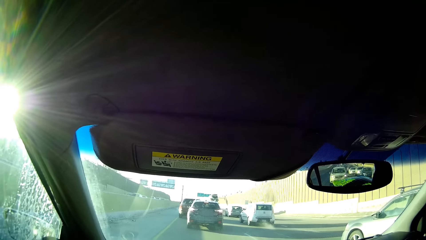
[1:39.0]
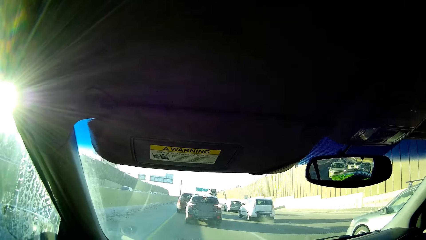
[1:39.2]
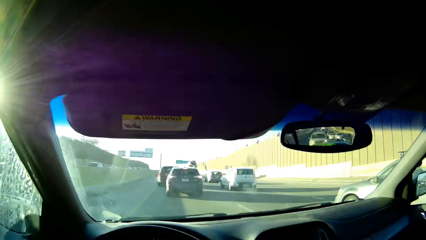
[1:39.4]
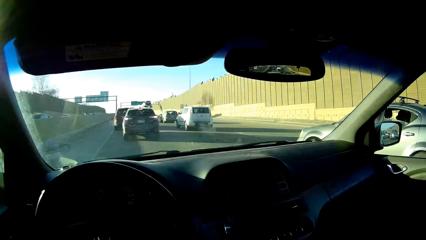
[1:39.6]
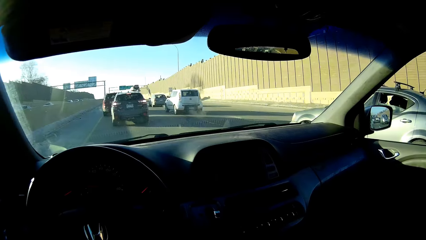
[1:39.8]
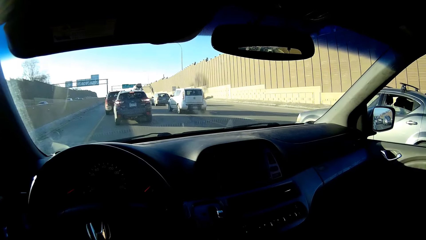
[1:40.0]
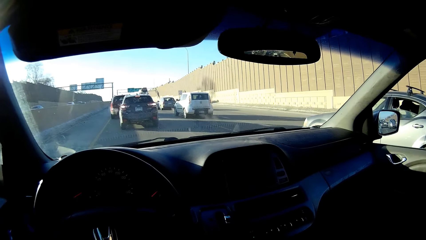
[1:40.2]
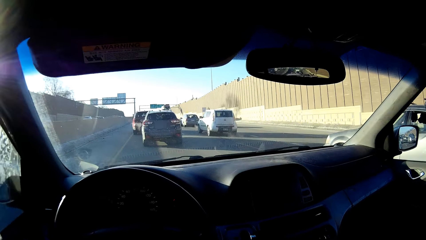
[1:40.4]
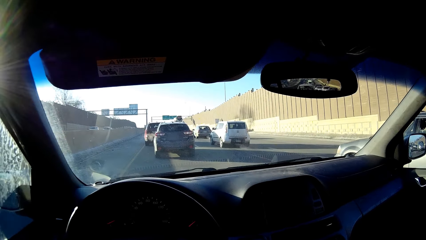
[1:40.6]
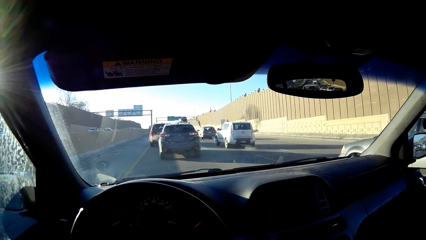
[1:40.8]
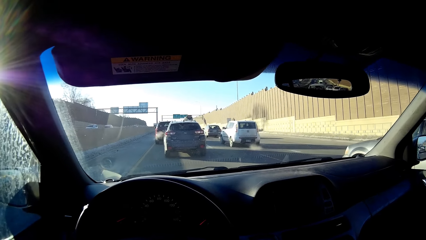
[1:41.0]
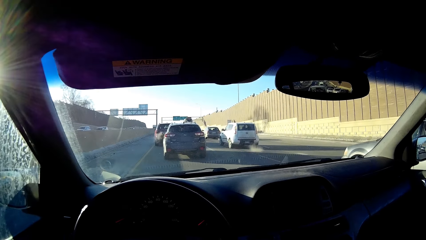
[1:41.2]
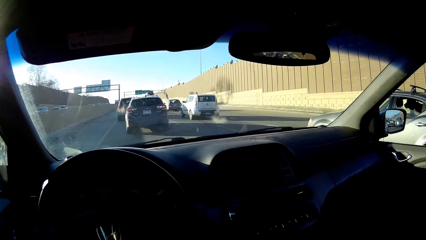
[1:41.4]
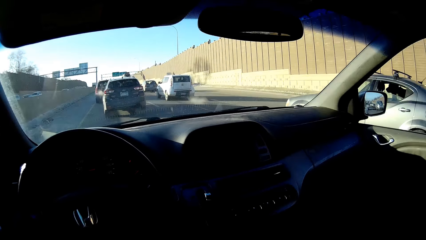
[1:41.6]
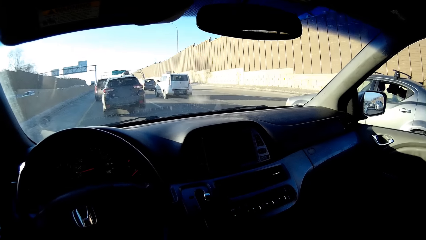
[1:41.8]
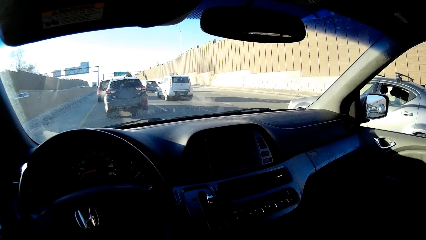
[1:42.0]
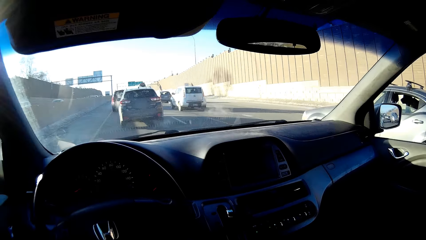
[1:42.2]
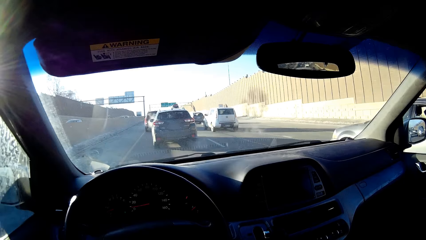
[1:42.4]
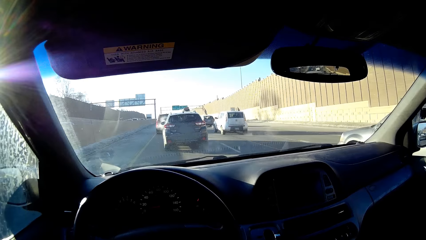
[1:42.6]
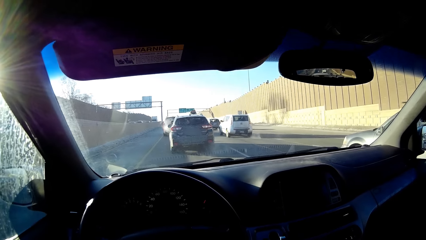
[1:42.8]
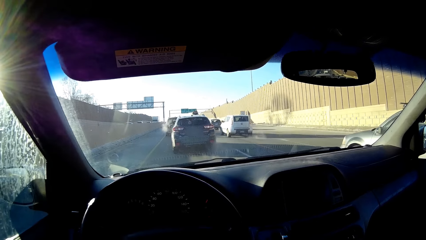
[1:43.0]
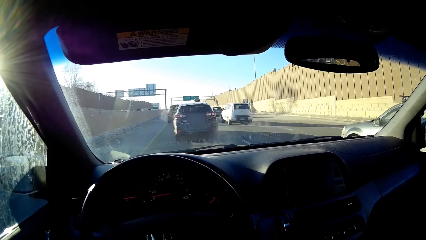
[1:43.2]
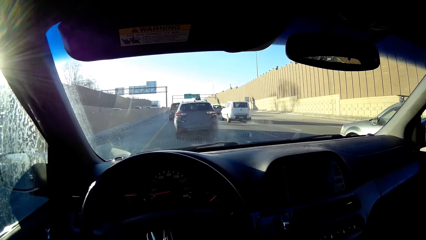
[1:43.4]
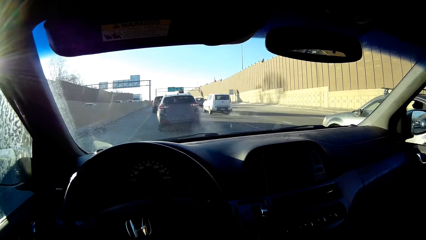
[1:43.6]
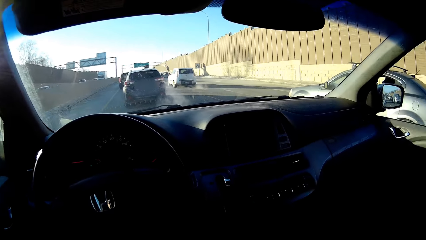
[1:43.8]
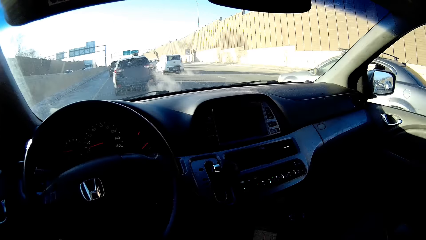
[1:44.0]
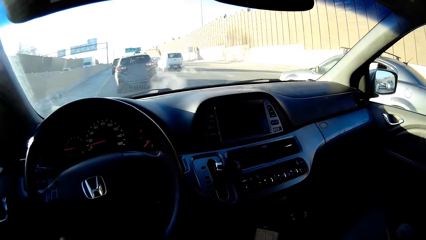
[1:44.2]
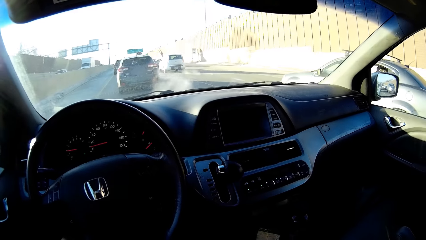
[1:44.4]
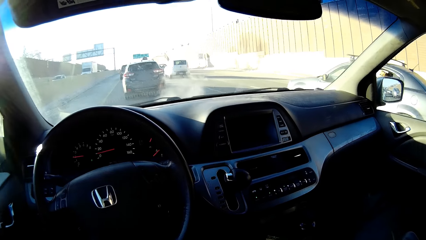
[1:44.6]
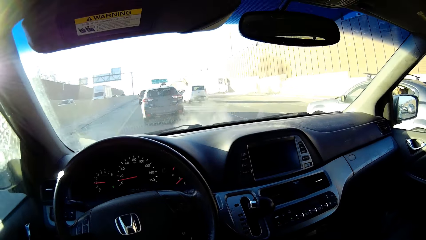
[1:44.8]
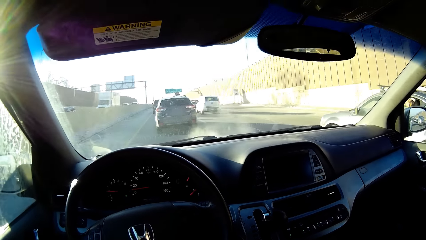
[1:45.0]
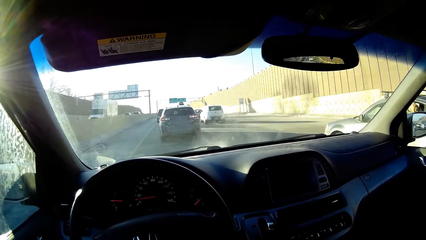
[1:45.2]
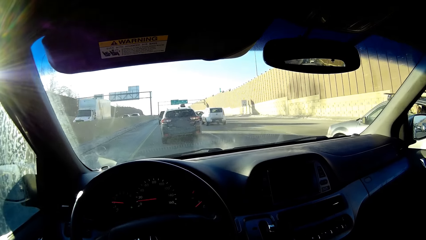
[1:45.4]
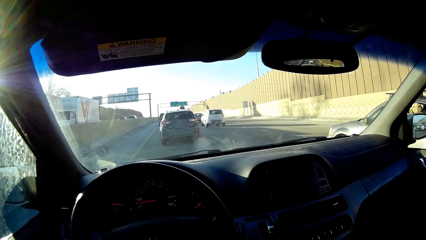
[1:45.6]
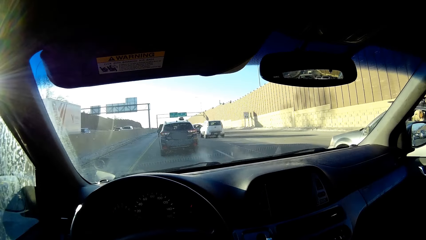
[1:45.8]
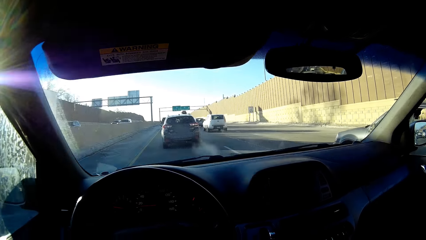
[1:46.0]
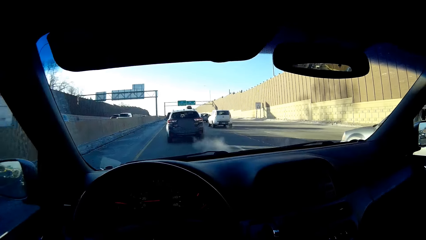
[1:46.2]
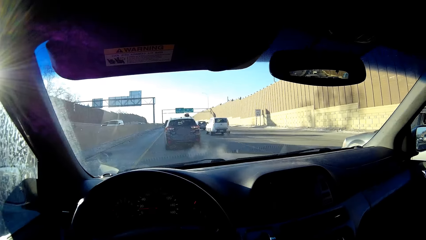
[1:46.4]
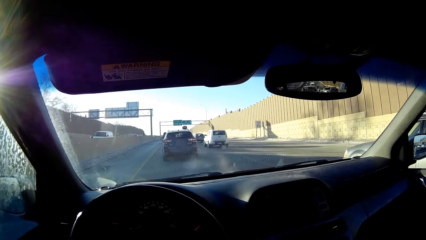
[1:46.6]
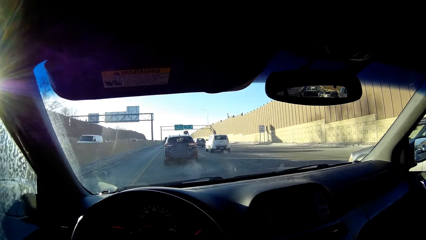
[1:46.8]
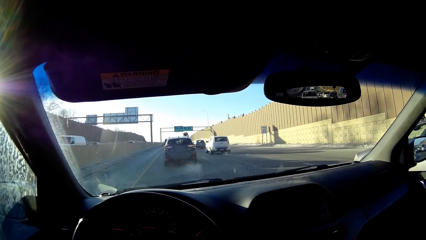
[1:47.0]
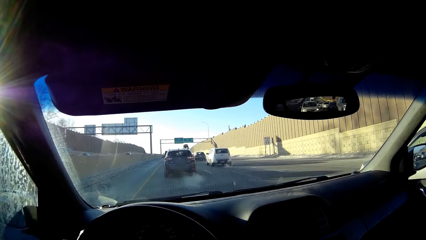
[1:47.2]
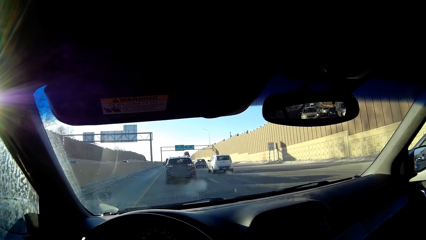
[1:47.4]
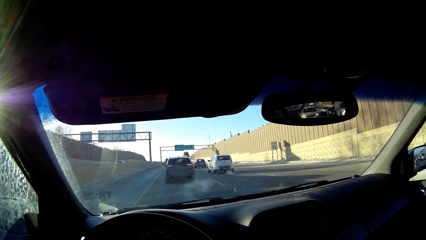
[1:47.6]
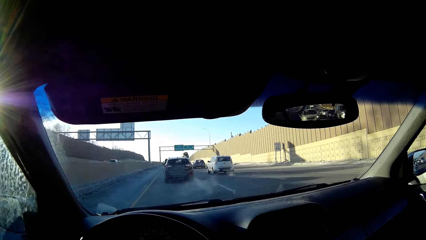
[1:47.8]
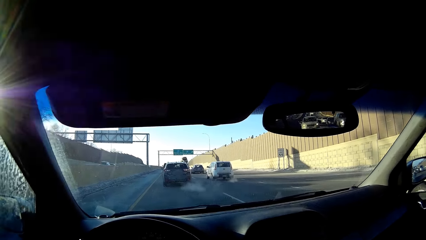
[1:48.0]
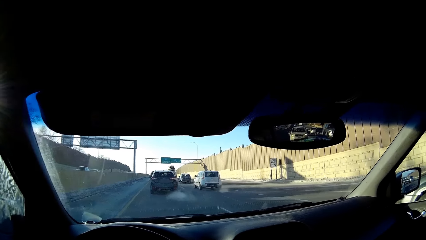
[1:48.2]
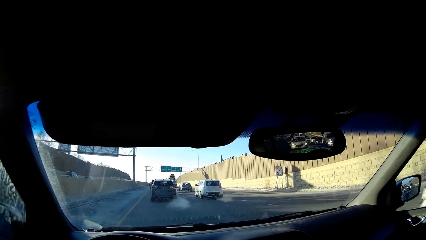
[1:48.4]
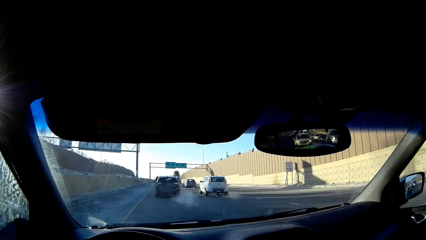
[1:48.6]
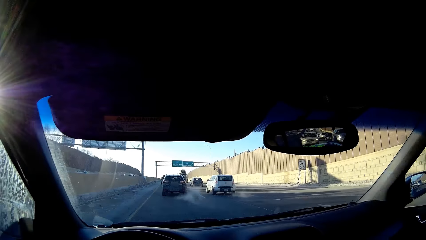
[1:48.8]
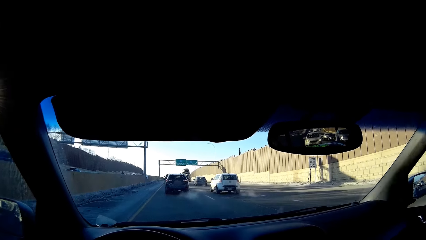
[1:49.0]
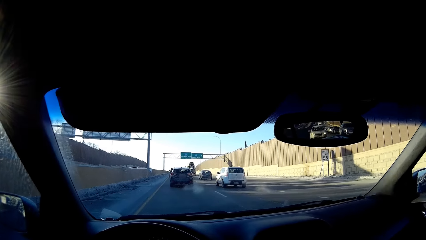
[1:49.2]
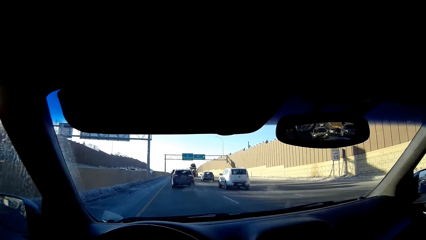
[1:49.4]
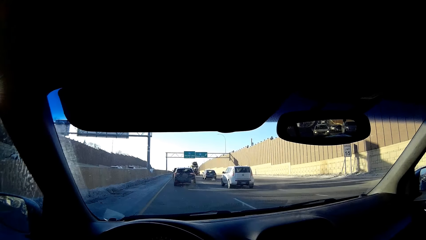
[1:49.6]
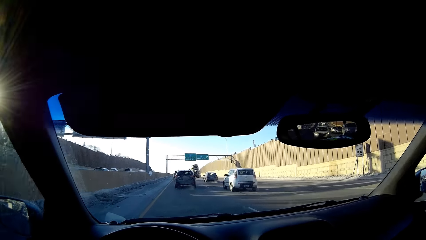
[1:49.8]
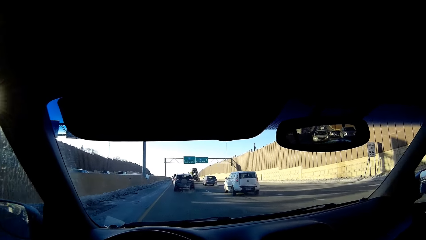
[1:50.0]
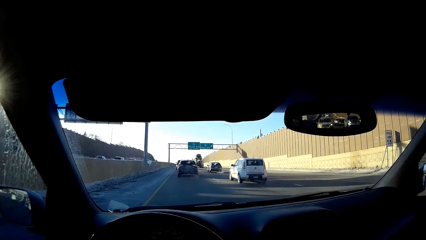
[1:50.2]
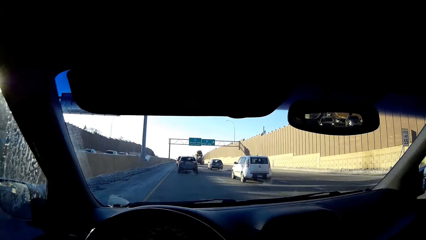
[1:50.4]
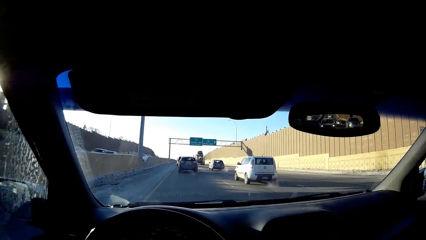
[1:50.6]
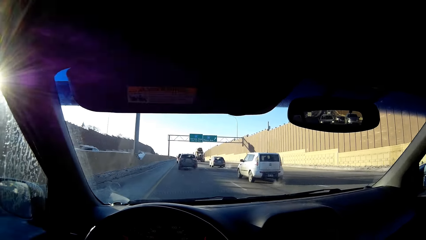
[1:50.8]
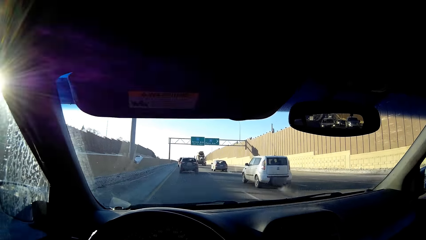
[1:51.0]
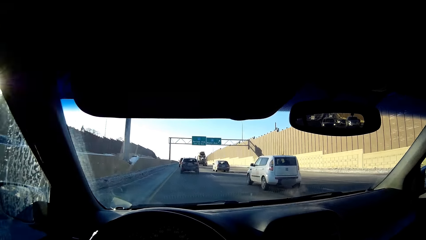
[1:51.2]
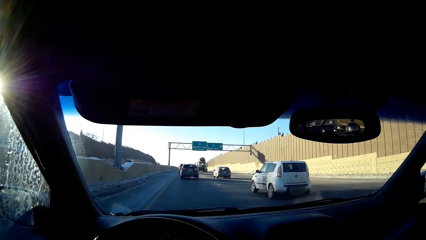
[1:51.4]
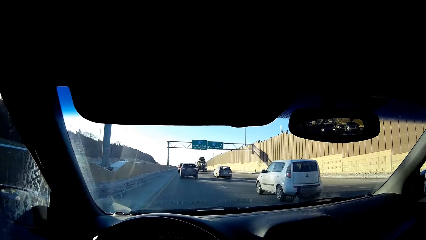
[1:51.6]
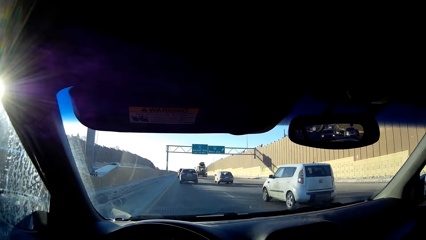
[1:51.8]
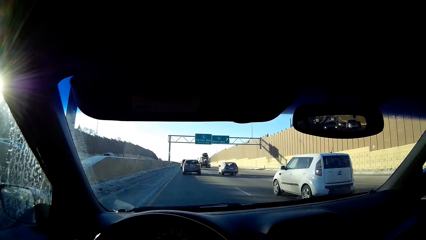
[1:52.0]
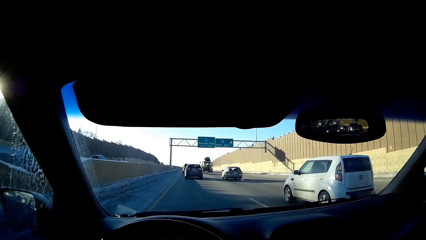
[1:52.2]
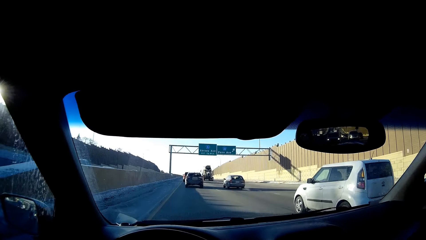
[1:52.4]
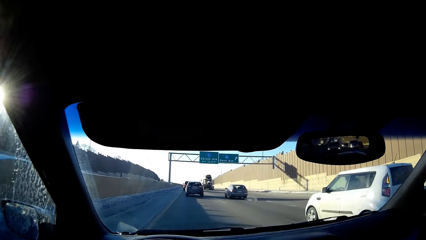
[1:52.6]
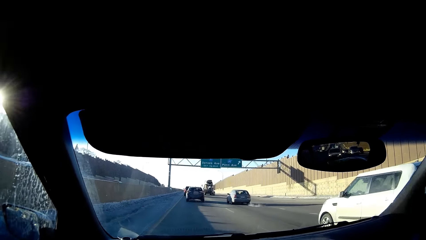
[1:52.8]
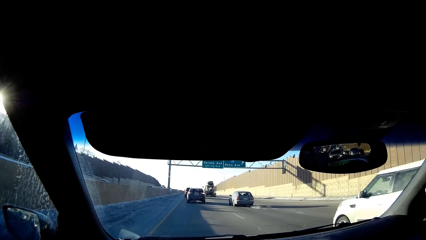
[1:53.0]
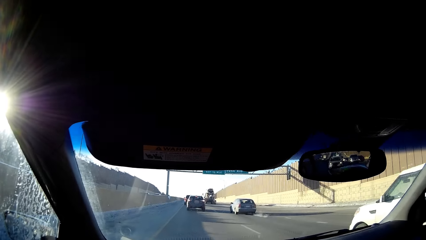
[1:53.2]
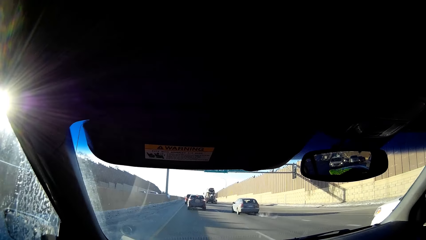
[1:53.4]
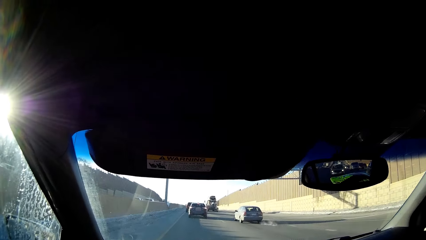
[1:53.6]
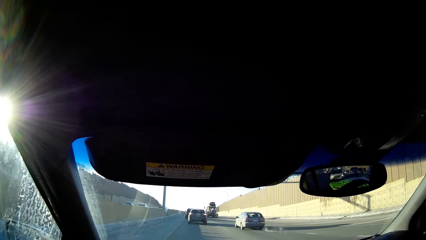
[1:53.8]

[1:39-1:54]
The camera wearer stops the car. They start to drive.
